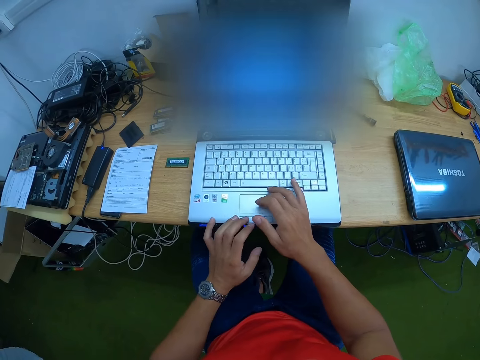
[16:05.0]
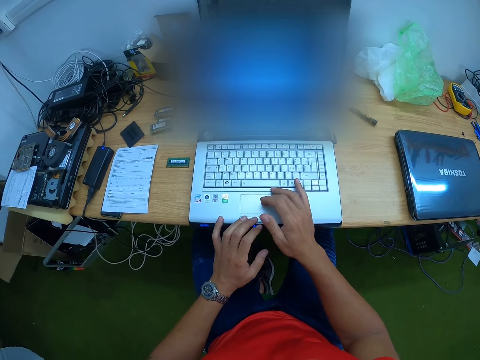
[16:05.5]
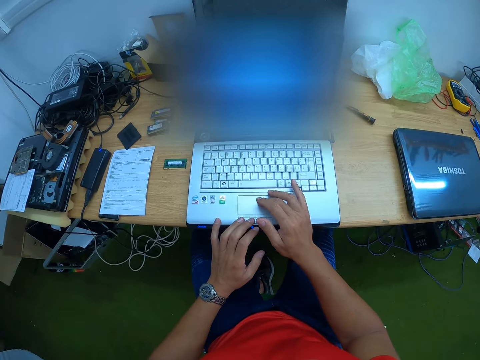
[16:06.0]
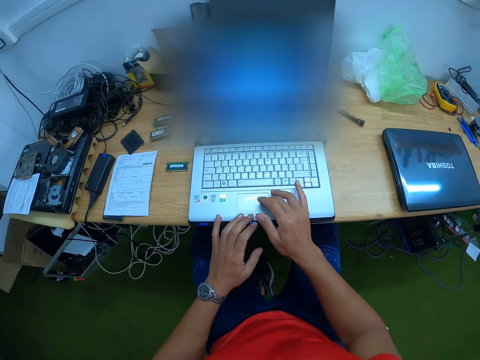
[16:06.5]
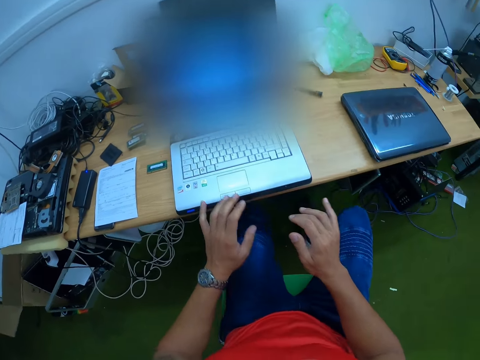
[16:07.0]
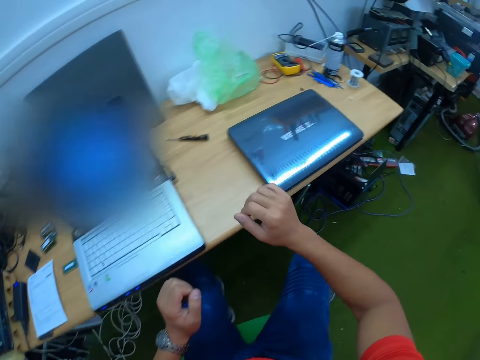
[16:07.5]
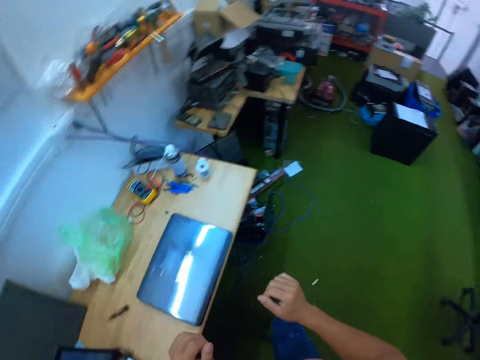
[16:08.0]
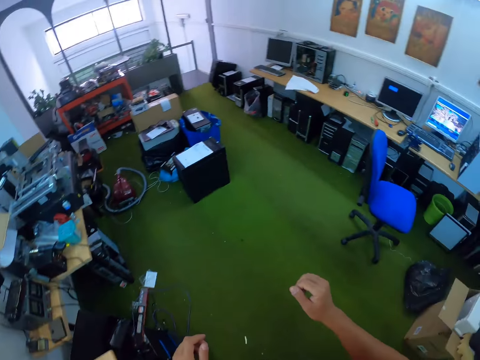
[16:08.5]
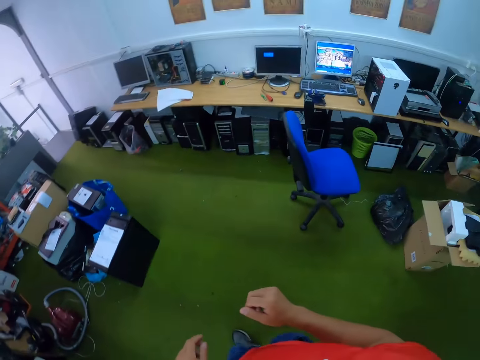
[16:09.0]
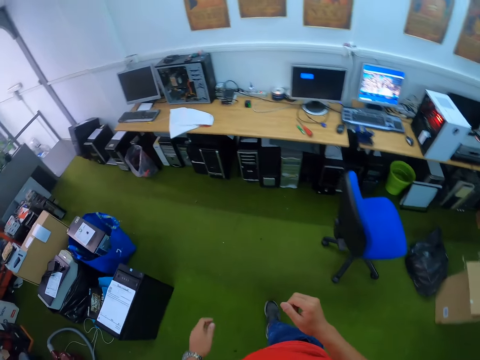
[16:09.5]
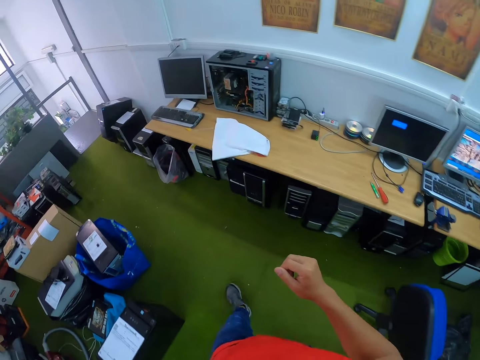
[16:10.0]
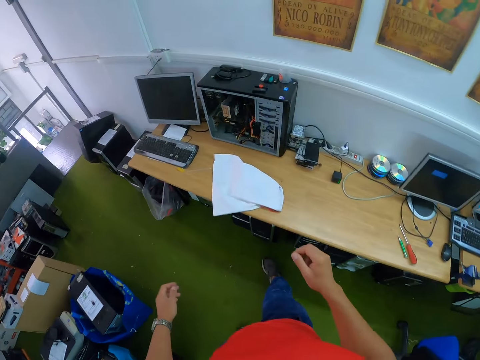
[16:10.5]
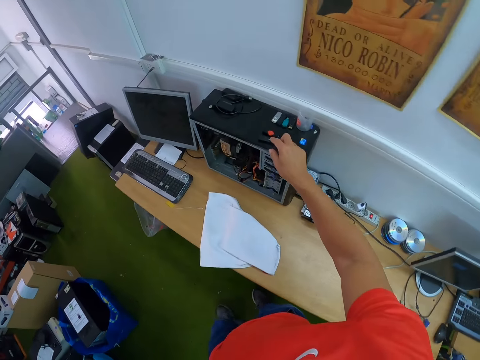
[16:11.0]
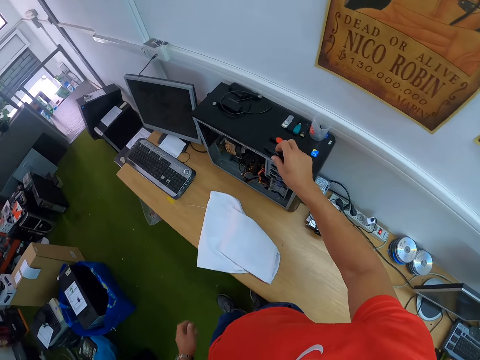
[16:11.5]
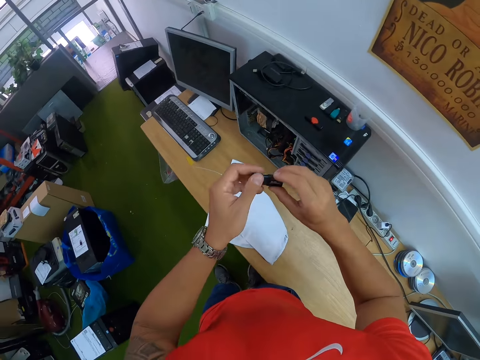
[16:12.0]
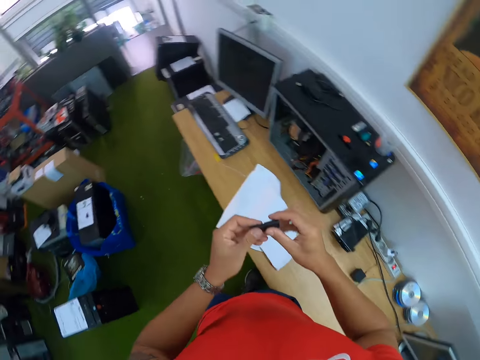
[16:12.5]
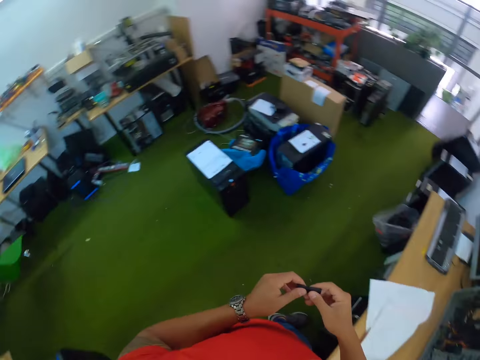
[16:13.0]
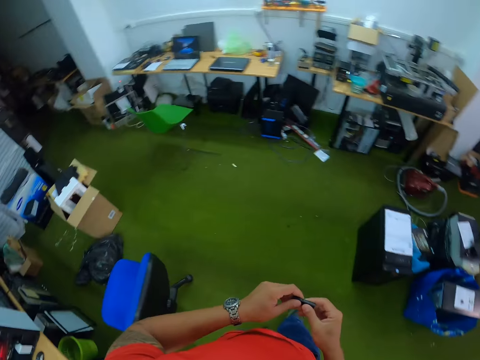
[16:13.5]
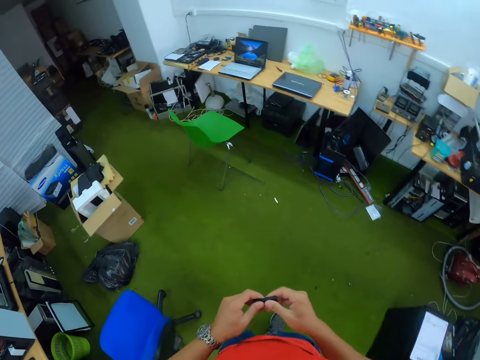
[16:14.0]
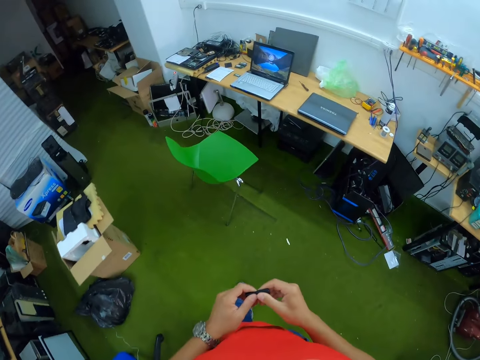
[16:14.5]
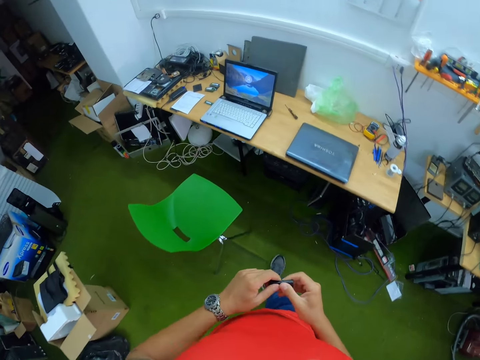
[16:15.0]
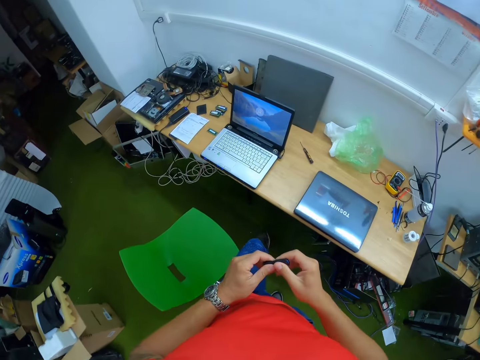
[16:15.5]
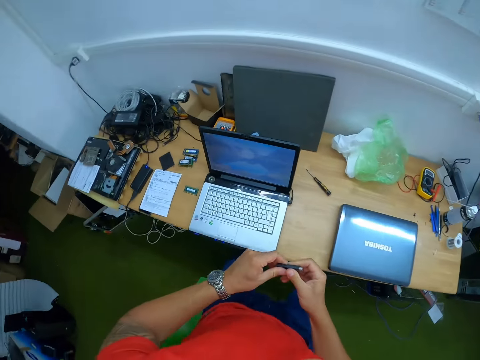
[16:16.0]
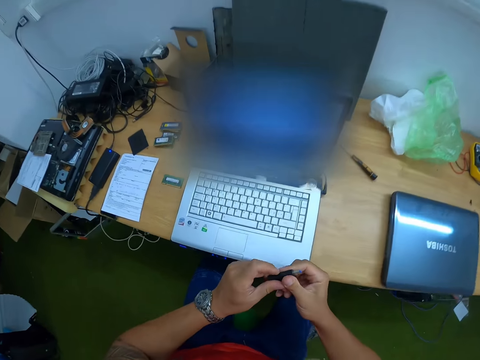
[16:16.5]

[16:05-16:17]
The camera wearer touches the laptop on the table with both hands. He operates the laptop. He moves his right hand on the trackpad on the laptop on the table. He stands from a chair. He walks around the workshop. He picks up a flash drive from a central processing unit on a table. He holds the flash drive with both hands. He walks towards the laptop.

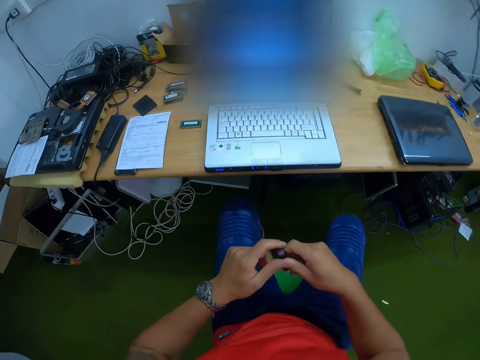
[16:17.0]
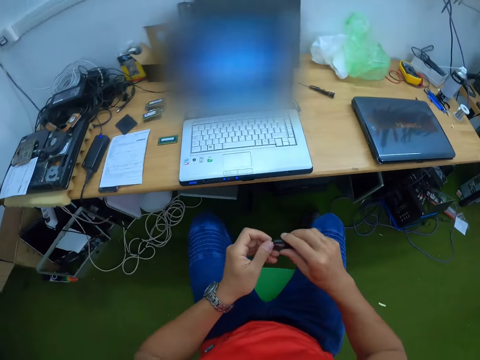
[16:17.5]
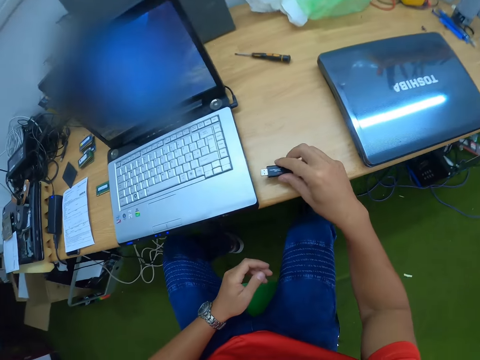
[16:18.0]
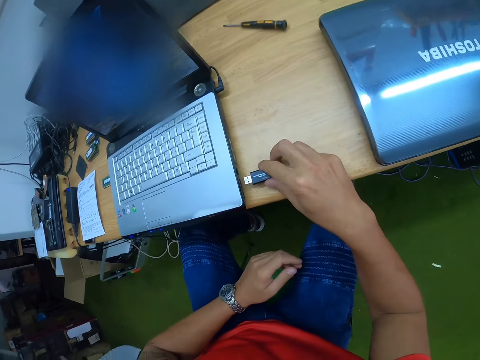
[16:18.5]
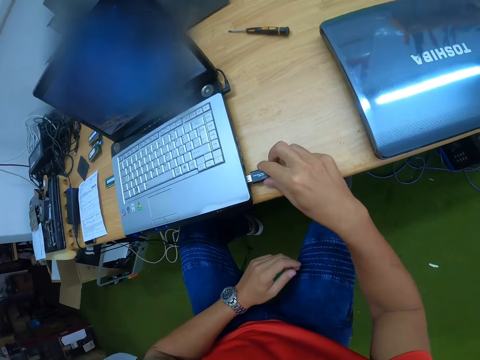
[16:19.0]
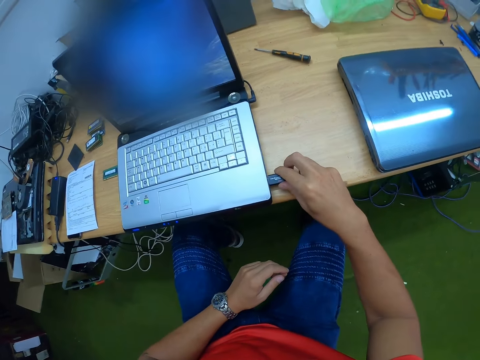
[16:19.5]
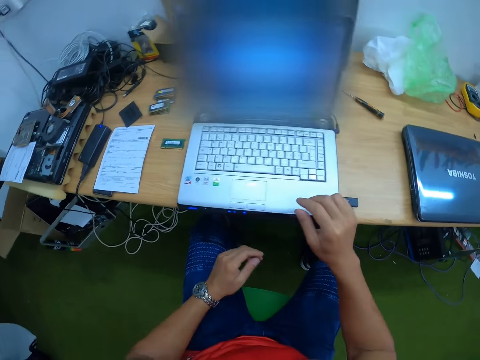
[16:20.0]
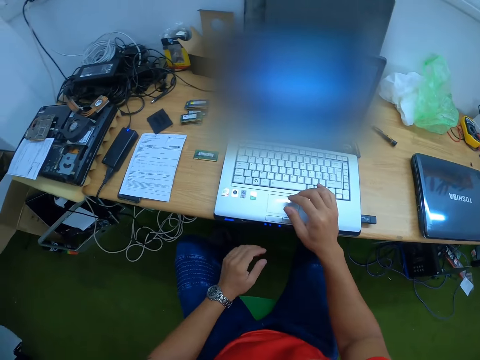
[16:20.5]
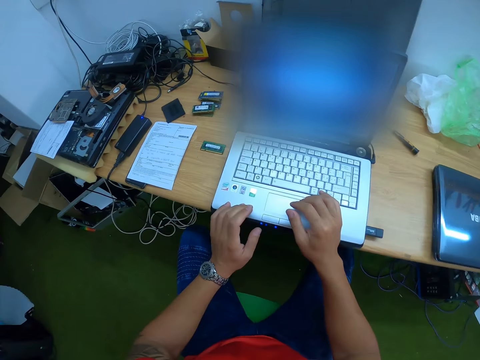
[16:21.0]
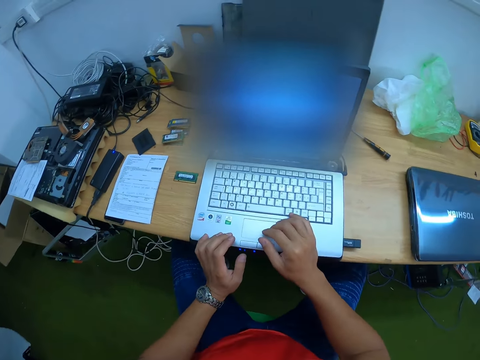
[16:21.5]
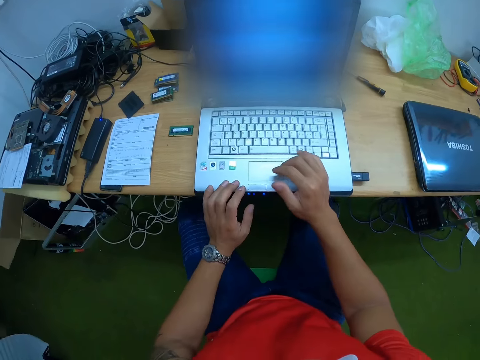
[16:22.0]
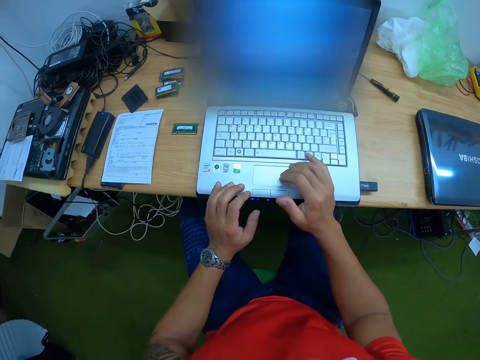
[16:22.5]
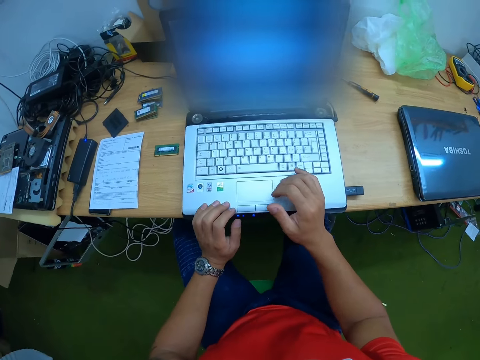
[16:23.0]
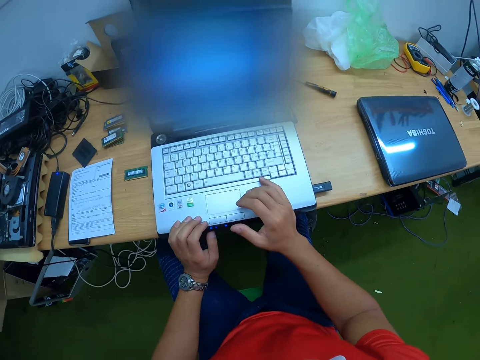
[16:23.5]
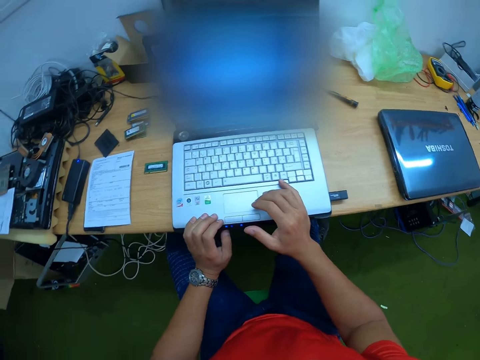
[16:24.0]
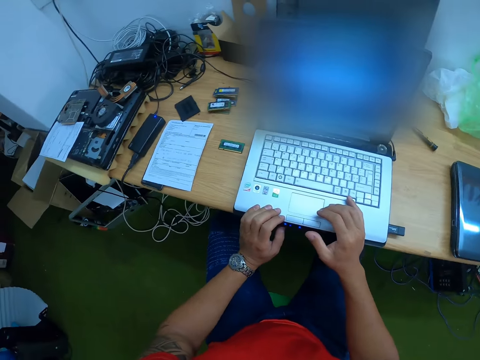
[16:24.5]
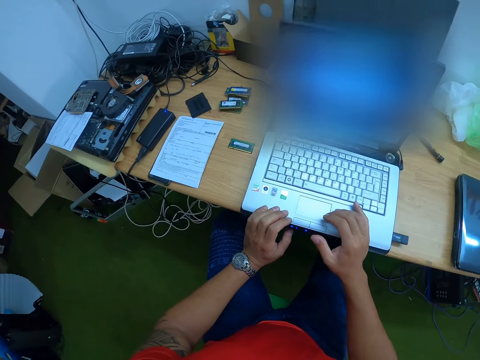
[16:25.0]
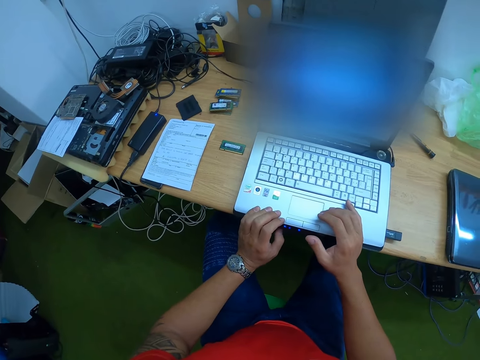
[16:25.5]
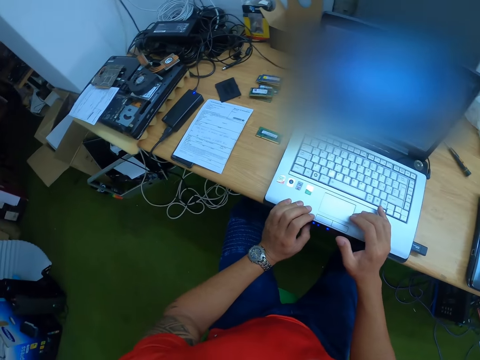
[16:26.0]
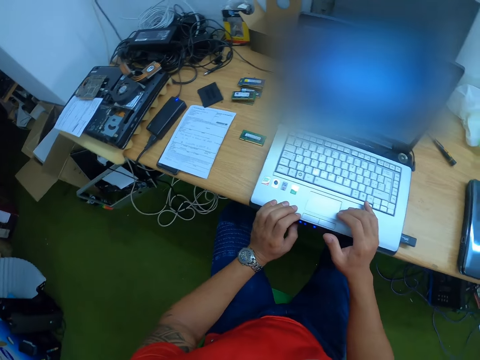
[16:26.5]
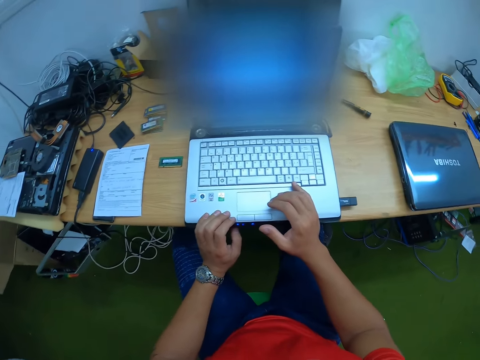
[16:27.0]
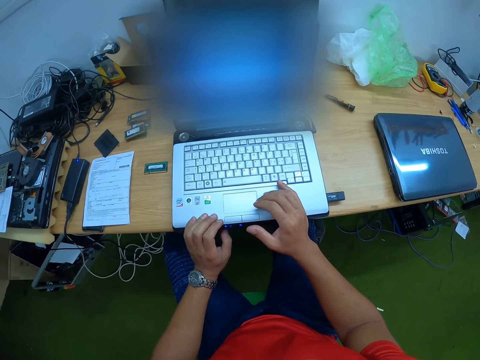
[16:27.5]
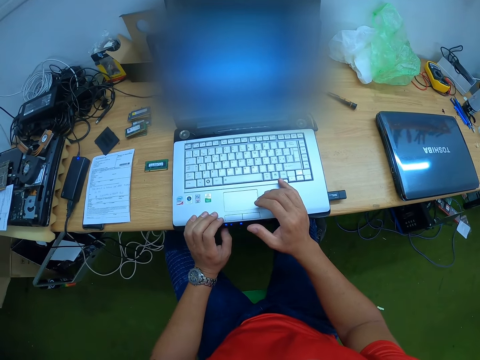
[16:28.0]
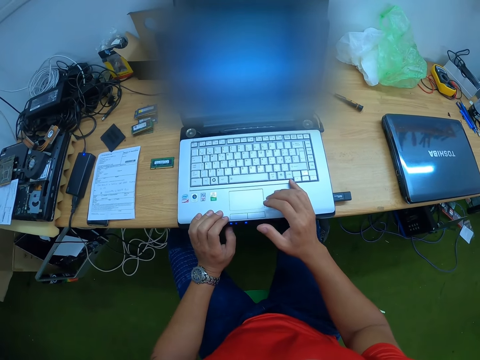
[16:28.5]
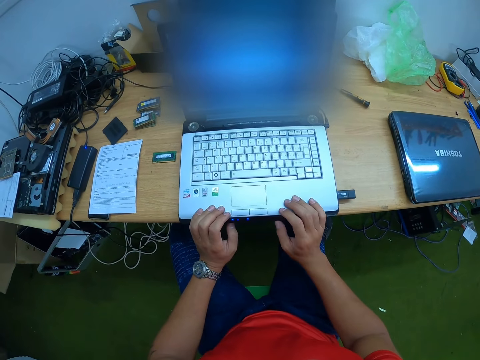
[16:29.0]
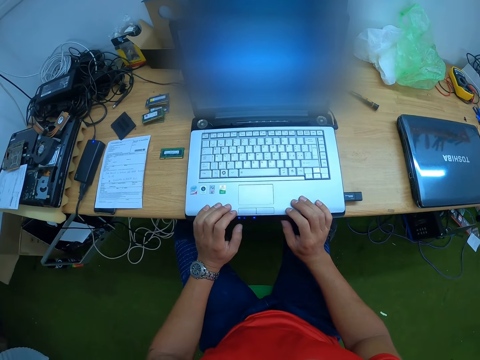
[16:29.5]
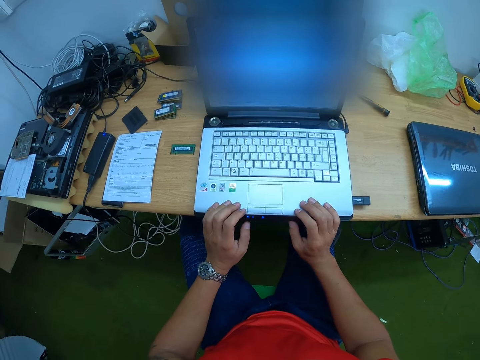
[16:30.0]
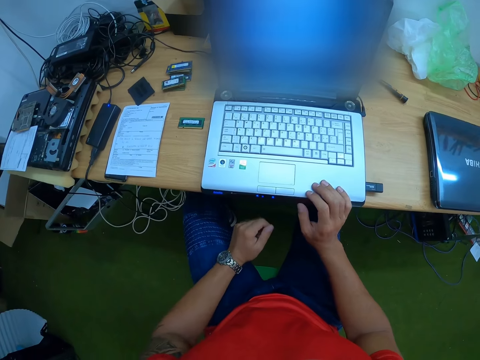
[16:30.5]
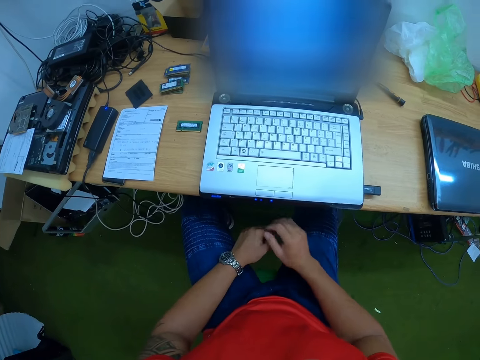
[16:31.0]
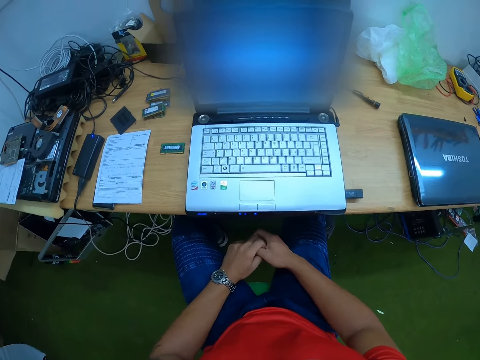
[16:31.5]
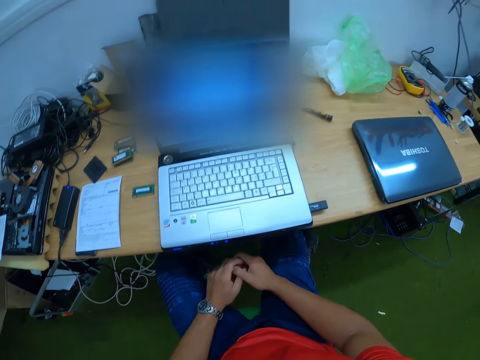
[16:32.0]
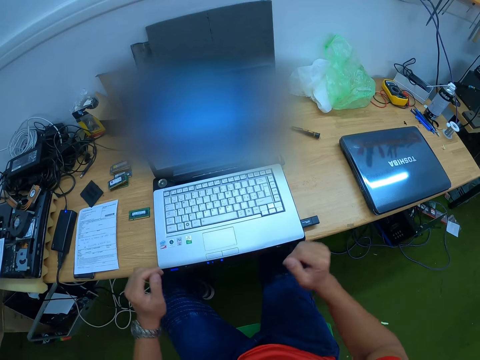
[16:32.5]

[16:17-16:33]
The camera wearer sits on the chair. He holds the flash drive with his right hand. He connects the flash drive in his right hand to a port on the laptop on the table. He touches the laptop on the table with his right hand. He touches the laptop on the table with both hands. He operates the laptop. He looks at the laptop. He touches the laptop on the table with his right hand.
